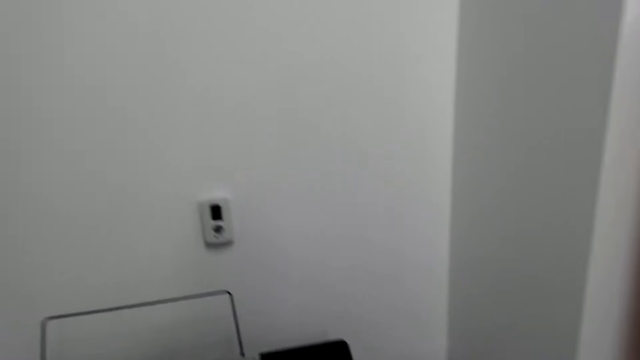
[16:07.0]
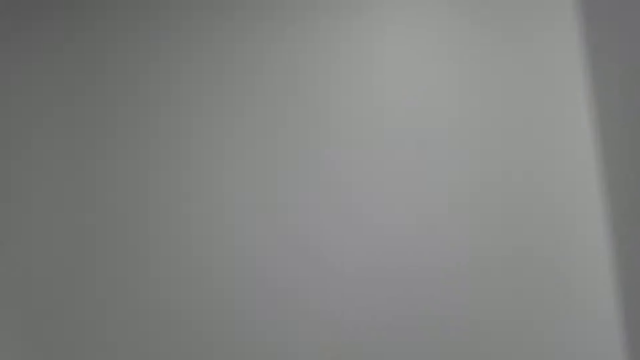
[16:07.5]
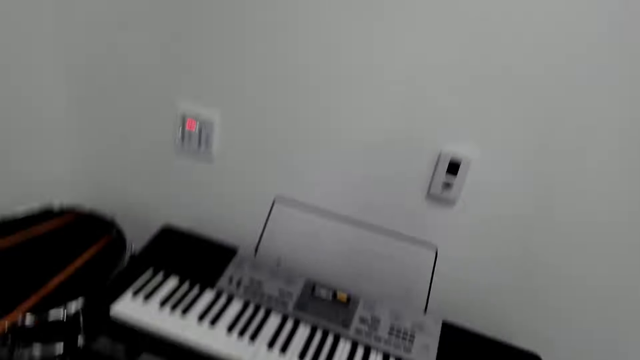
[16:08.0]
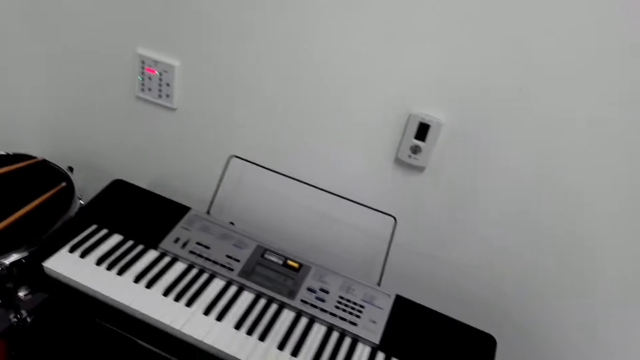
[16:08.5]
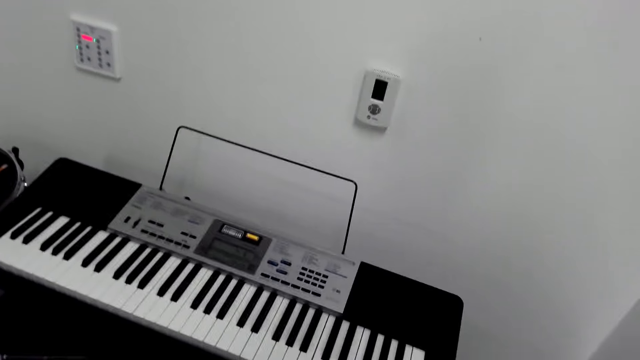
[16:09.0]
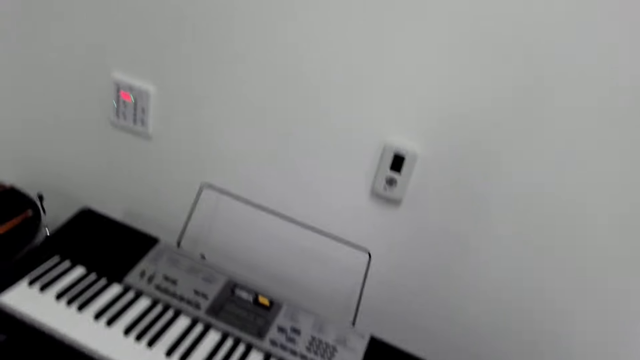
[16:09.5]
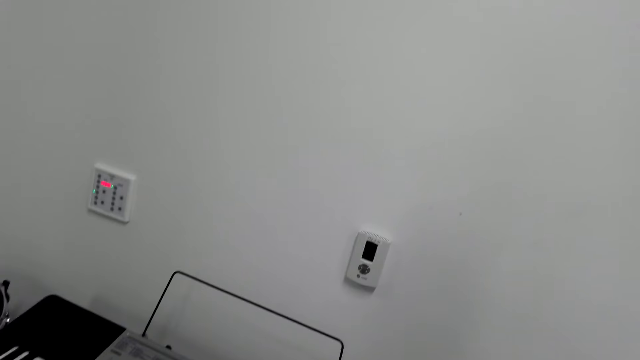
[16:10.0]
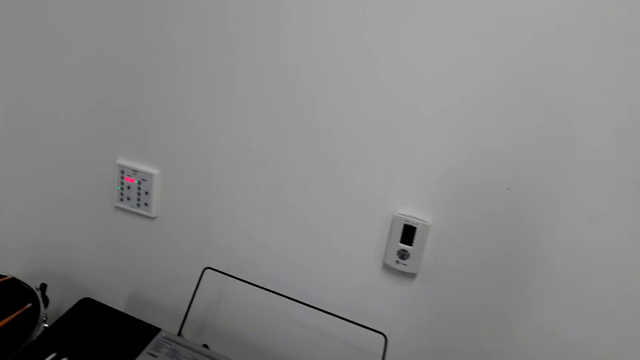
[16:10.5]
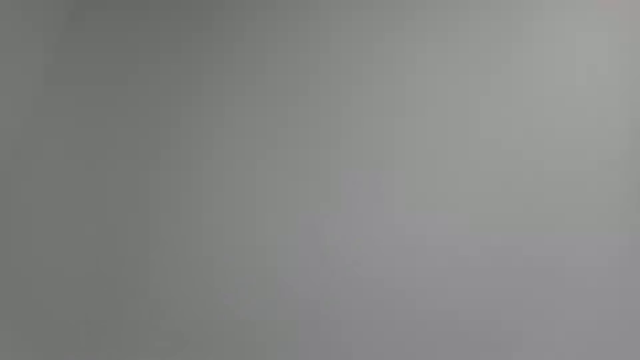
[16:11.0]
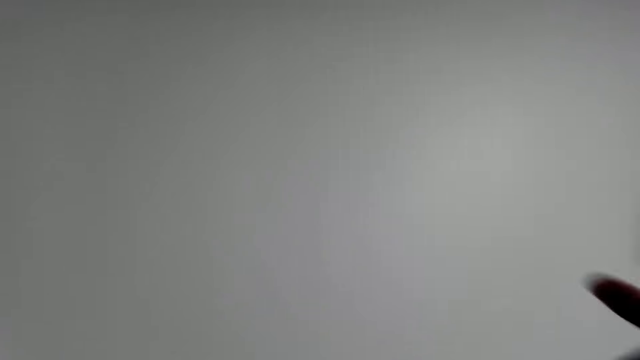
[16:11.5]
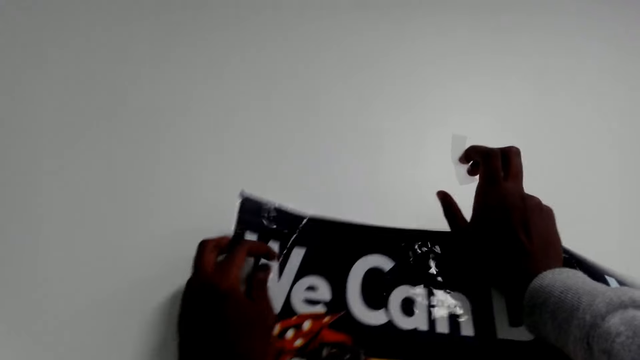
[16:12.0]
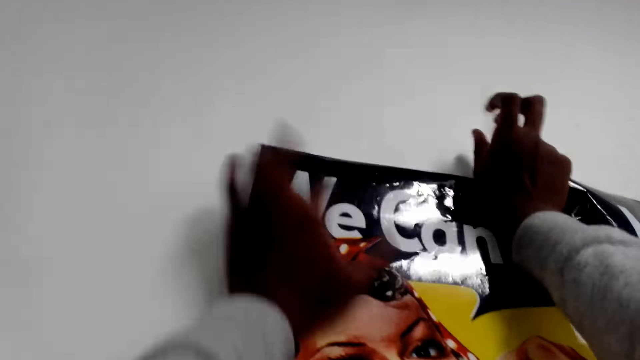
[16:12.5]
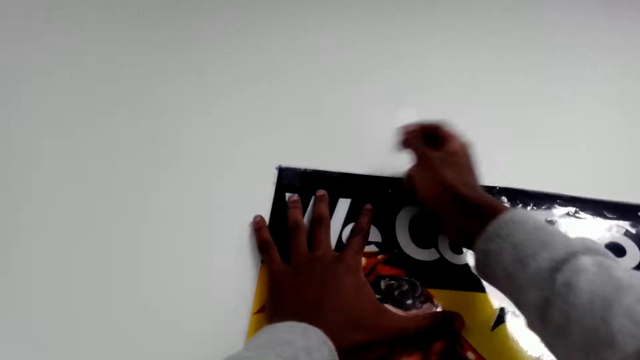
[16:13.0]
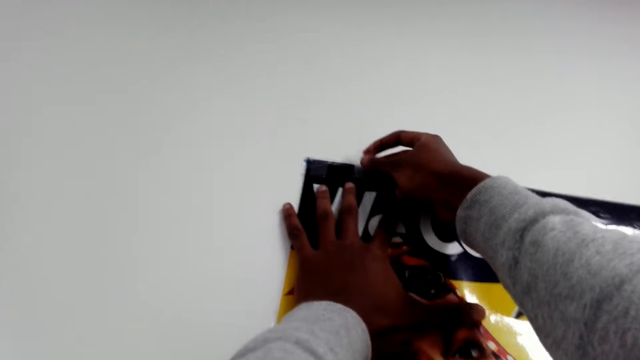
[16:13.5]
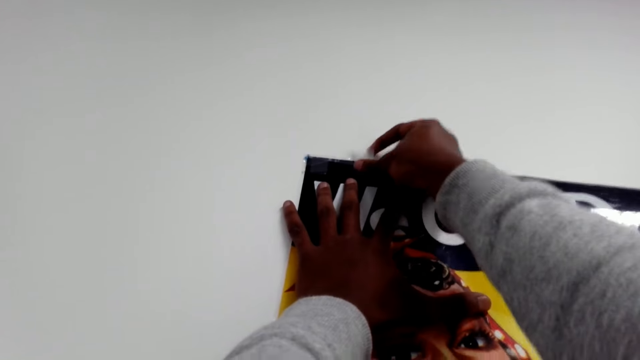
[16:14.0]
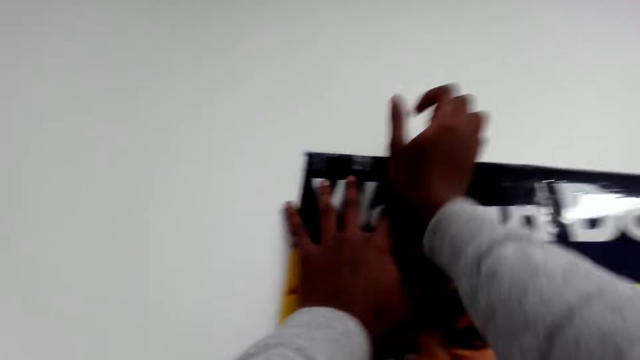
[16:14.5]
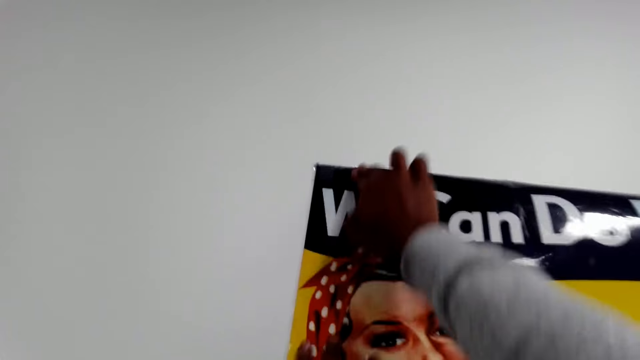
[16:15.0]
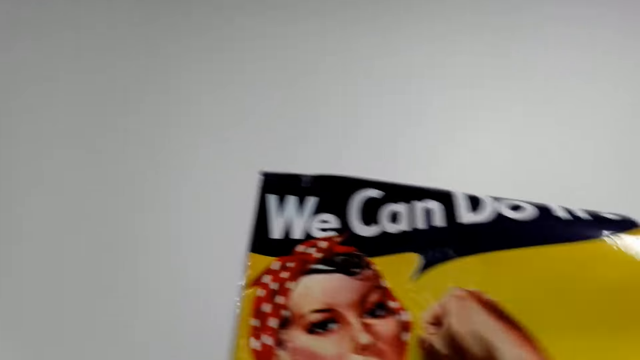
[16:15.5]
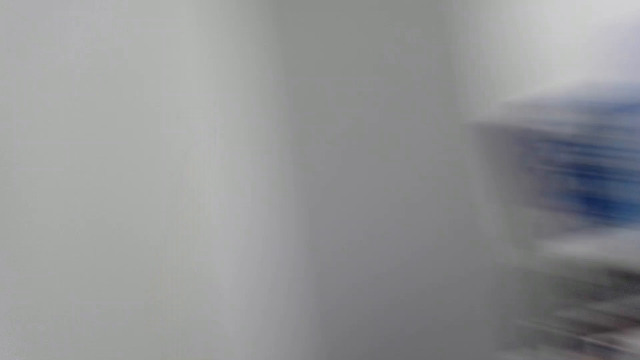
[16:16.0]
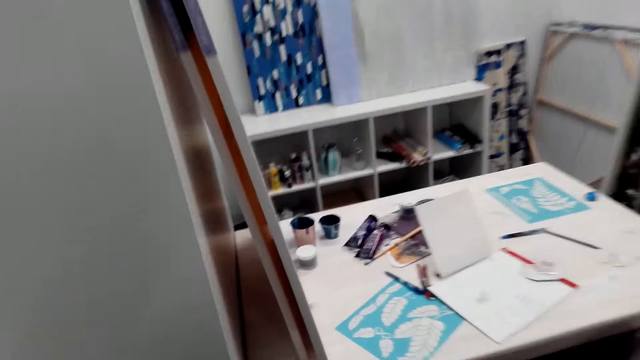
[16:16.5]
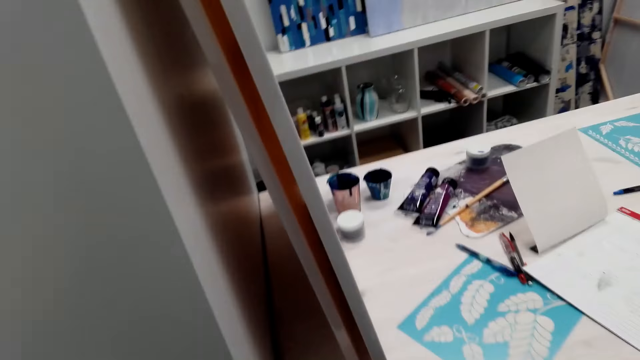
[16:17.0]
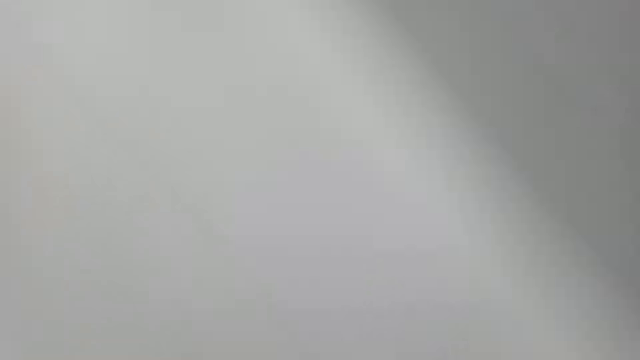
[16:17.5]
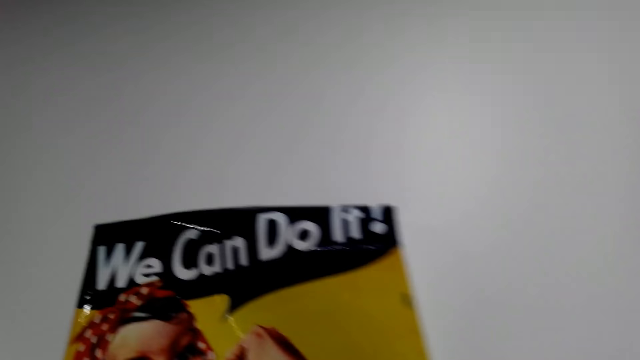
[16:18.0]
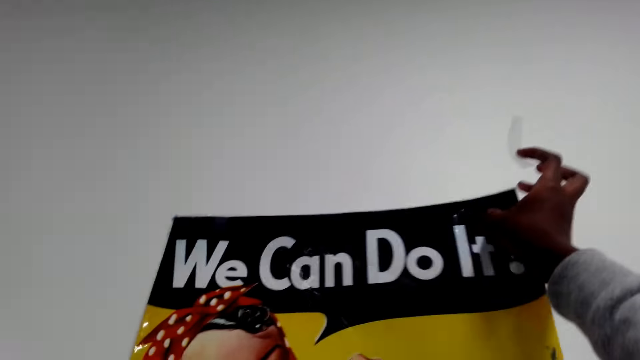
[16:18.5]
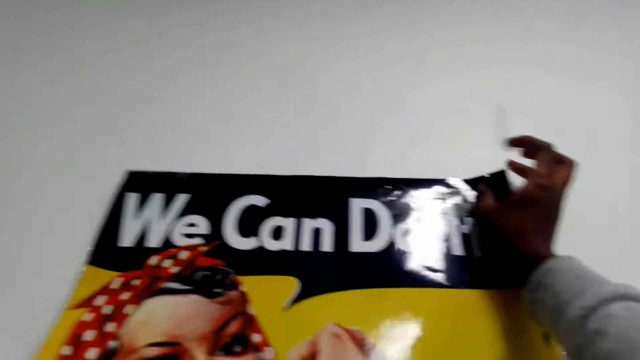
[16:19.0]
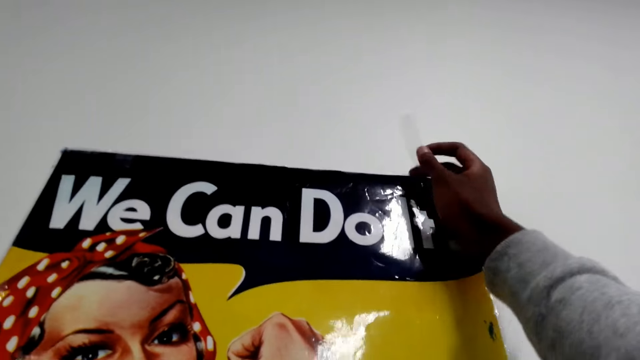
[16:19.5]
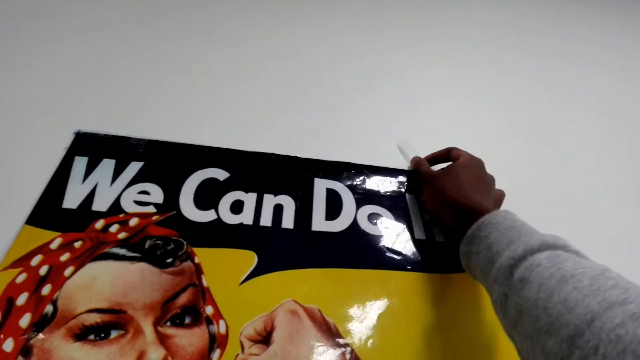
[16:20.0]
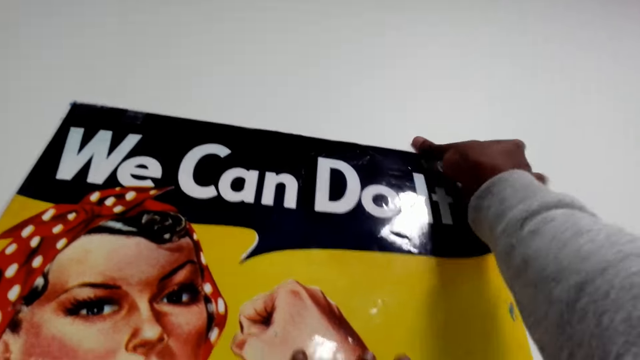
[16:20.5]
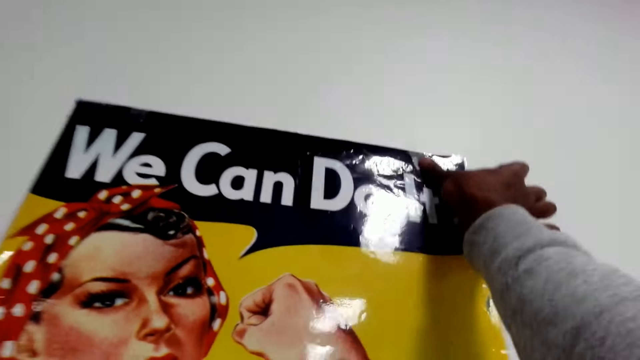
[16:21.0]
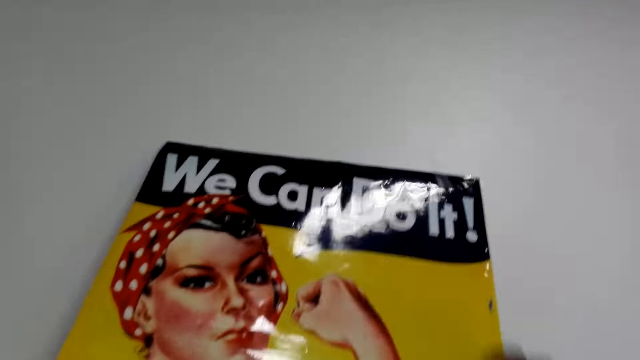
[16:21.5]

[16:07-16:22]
The camera wearer places the poster on the wall. They place a piece of masking tape or sellotape on the edge of the poster on the wall. They turn aside. They pick up the sellotape. They pick up the sellotape again. They place a piece of the masking tape on the edge of the poster on the wall.

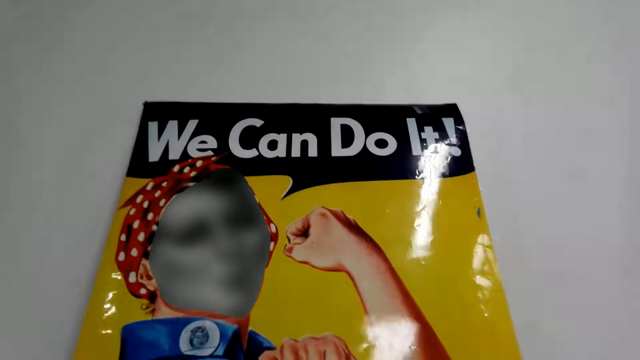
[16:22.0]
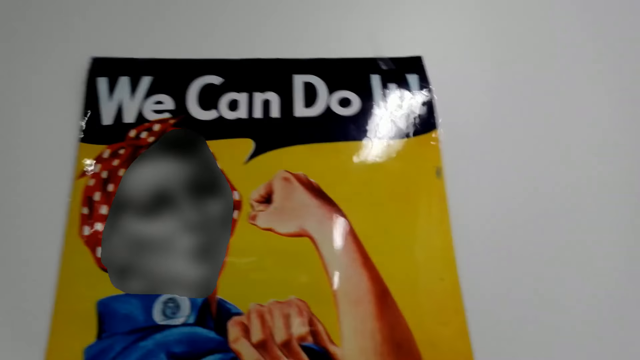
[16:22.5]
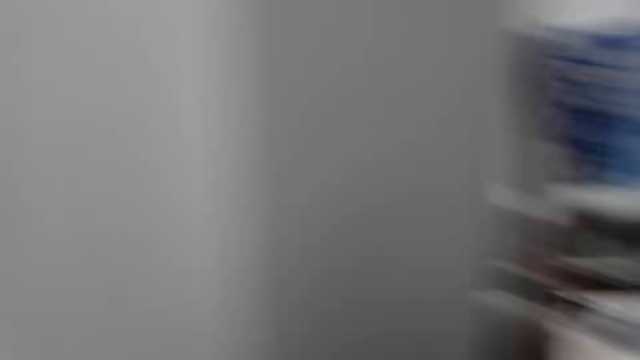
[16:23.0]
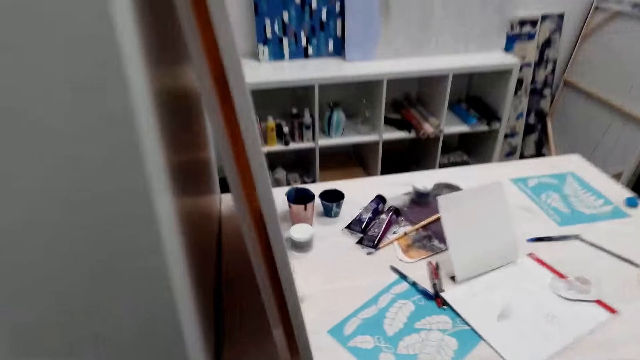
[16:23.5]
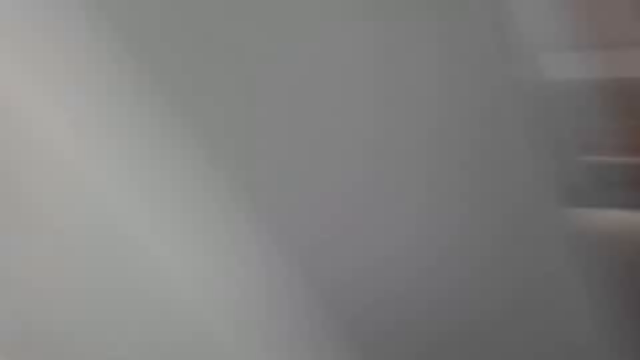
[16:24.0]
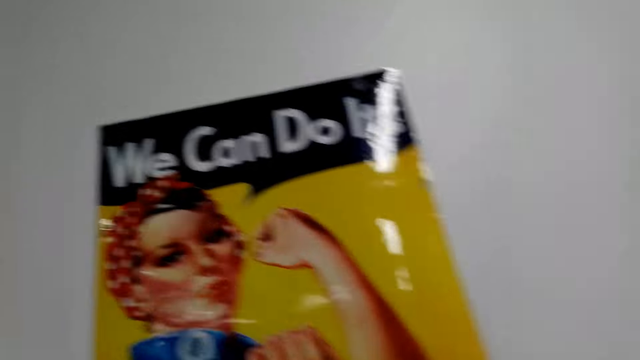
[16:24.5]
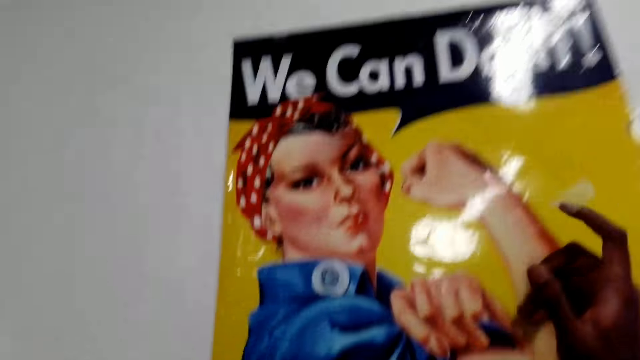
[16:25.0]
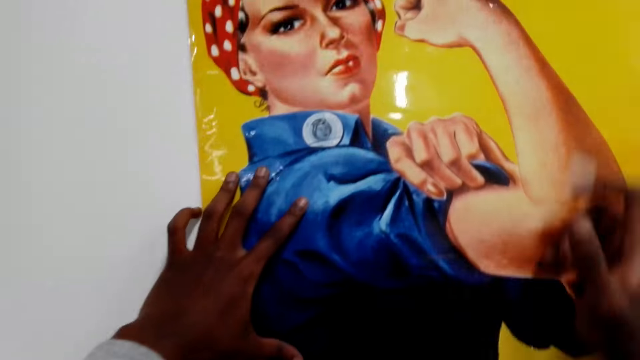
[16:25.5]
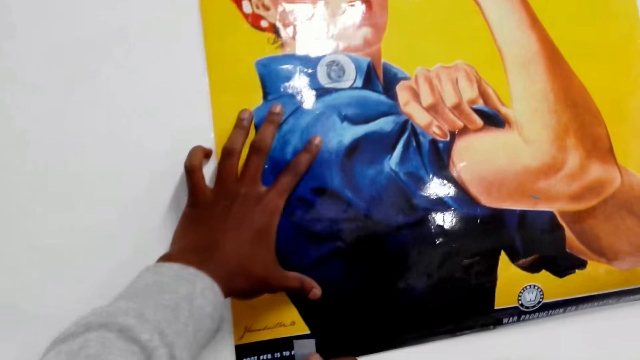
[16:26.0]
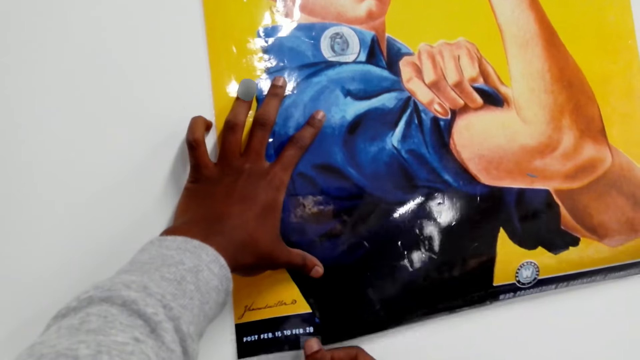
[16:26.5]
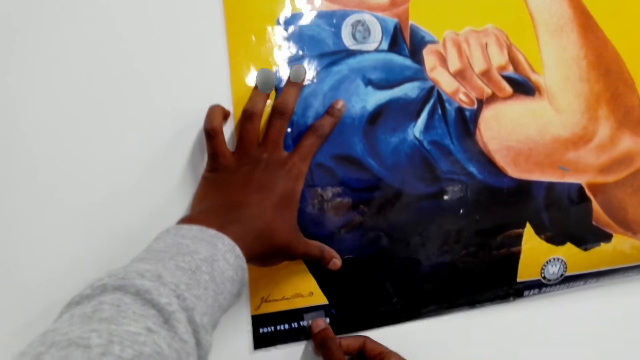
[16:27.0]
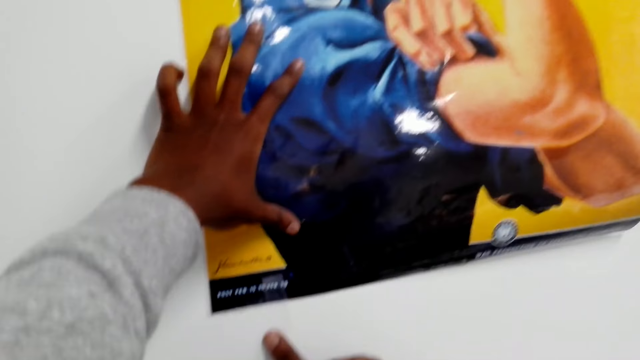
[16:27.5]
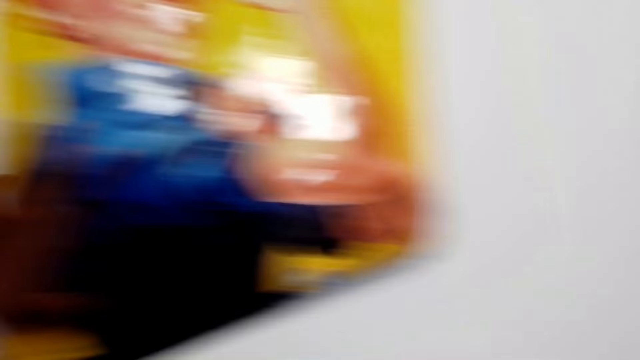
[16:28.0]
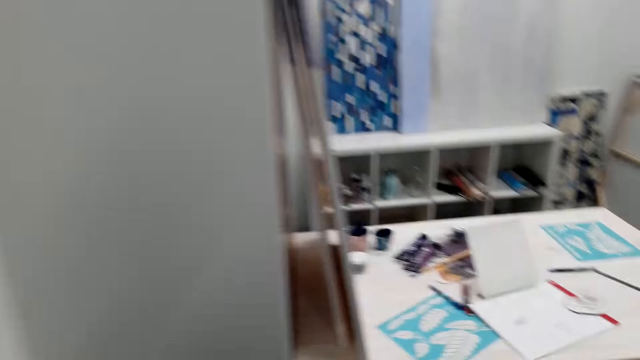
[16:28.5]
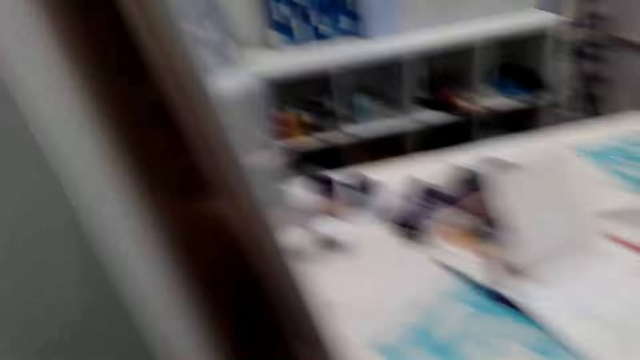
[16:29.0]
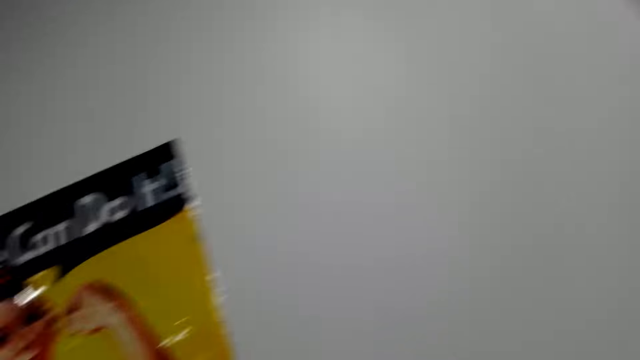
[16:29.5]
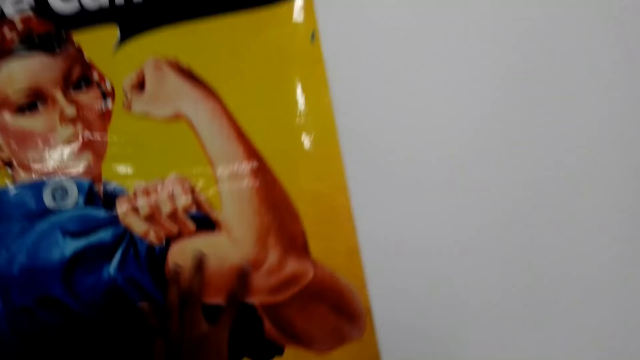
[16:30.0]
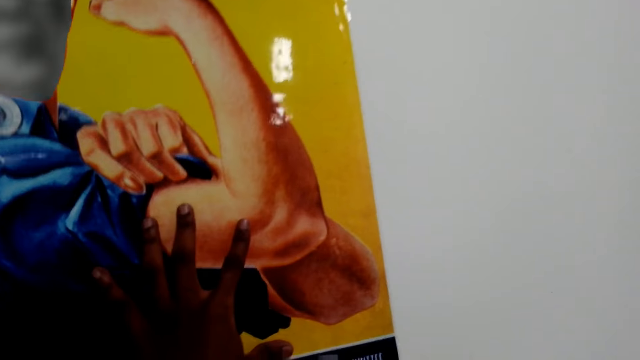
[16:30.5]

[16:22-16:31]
The camera wearer turns aside. They pick up the sellotape. They place a piece of the masking tape on the edge of the poster on the wall. They turn aside. They look around.
